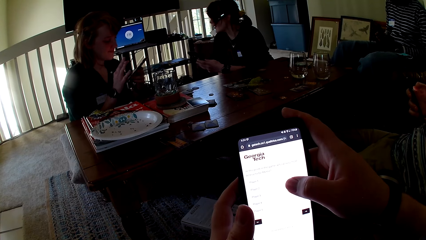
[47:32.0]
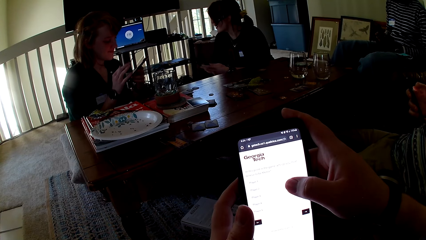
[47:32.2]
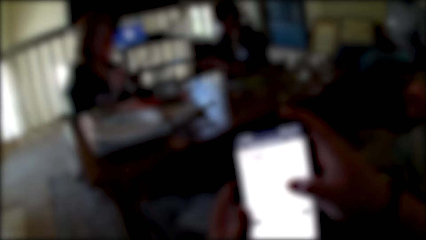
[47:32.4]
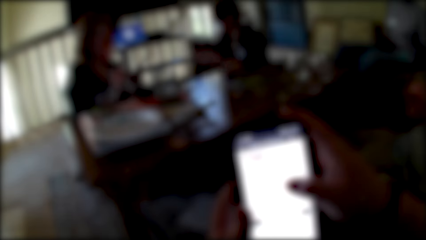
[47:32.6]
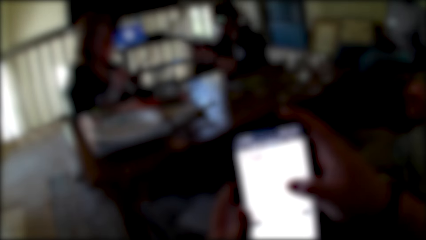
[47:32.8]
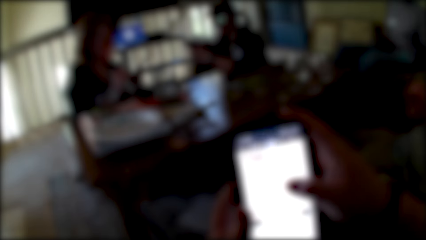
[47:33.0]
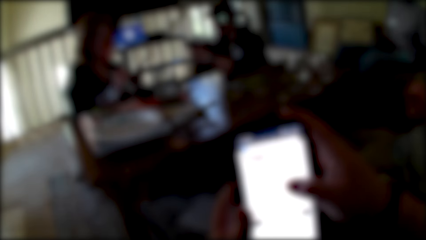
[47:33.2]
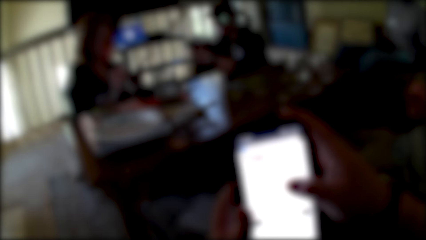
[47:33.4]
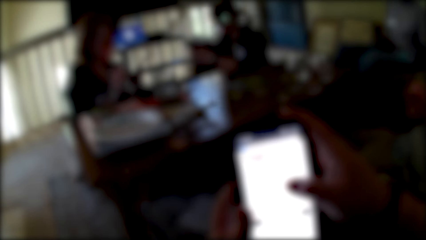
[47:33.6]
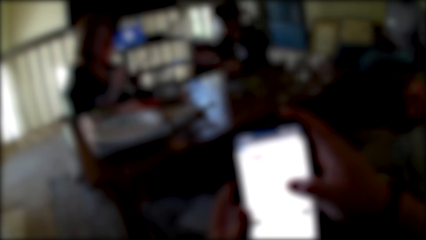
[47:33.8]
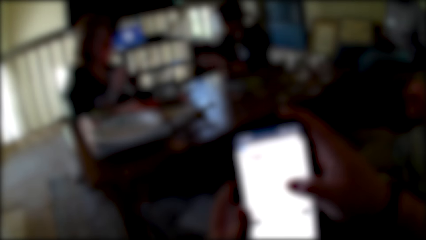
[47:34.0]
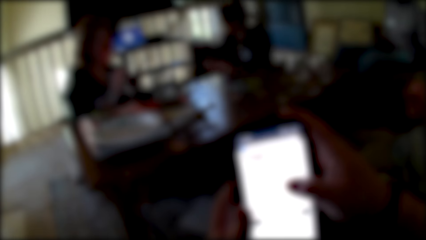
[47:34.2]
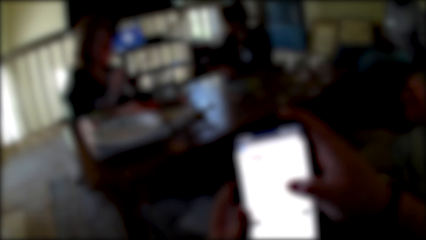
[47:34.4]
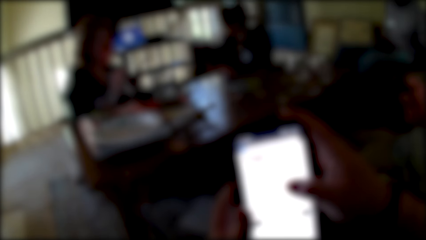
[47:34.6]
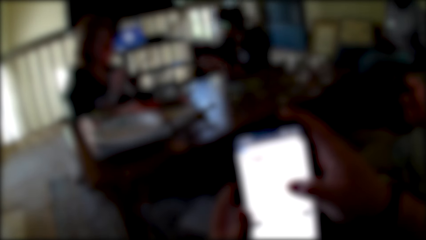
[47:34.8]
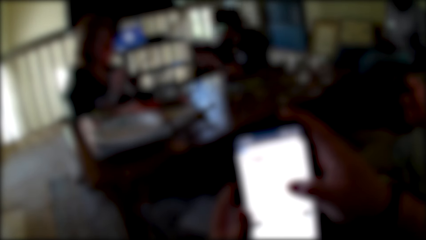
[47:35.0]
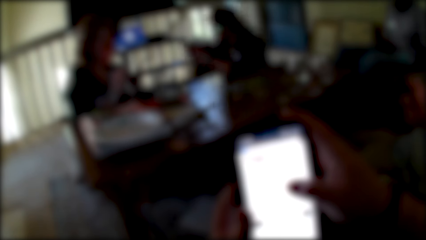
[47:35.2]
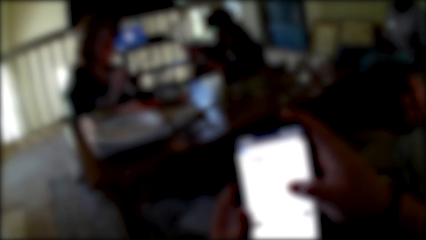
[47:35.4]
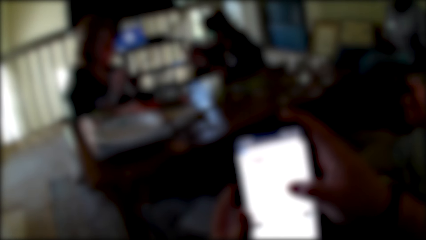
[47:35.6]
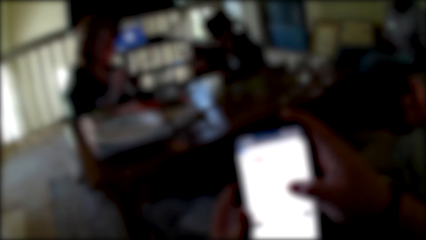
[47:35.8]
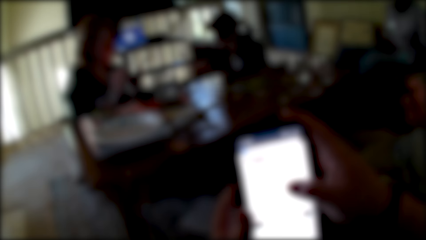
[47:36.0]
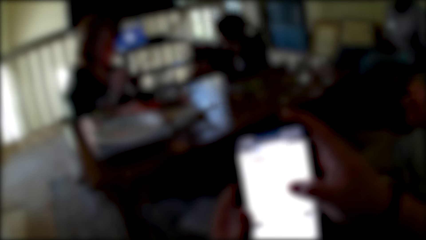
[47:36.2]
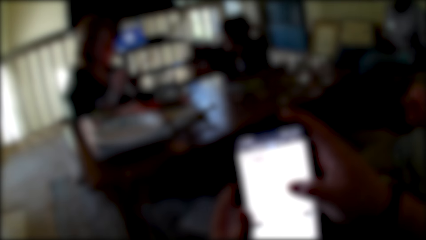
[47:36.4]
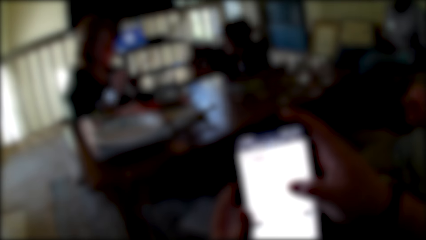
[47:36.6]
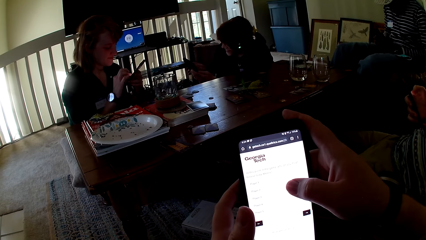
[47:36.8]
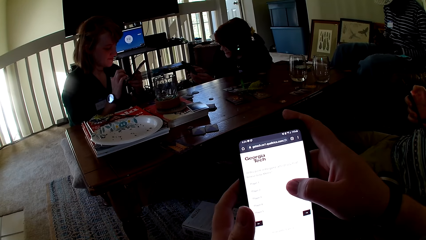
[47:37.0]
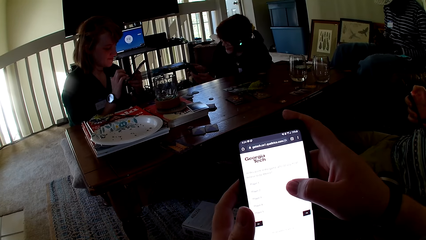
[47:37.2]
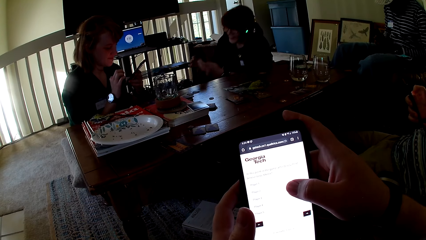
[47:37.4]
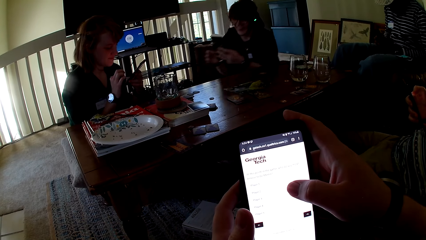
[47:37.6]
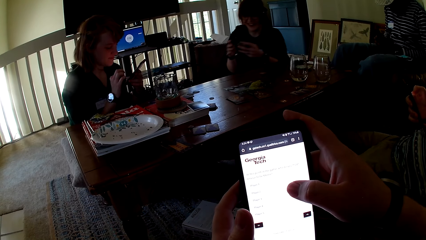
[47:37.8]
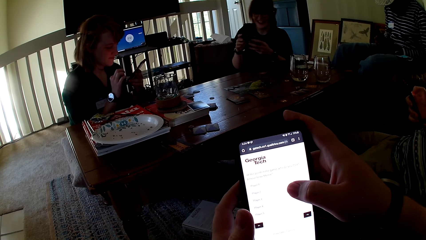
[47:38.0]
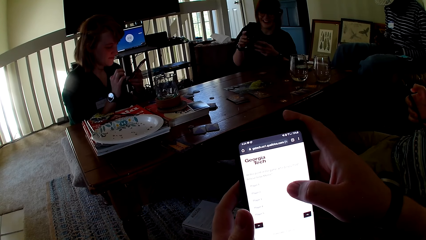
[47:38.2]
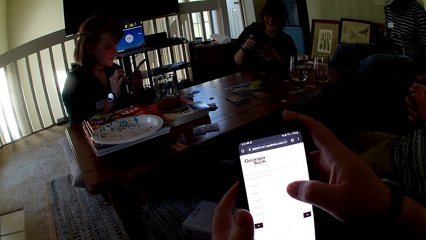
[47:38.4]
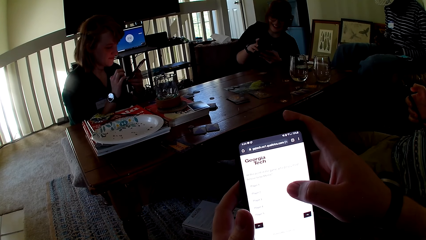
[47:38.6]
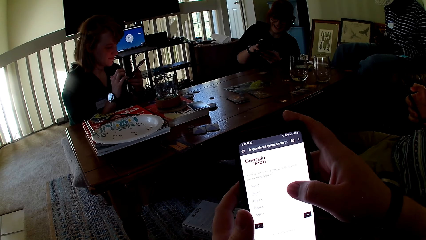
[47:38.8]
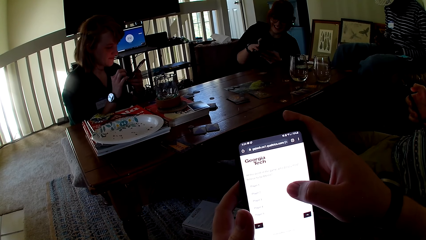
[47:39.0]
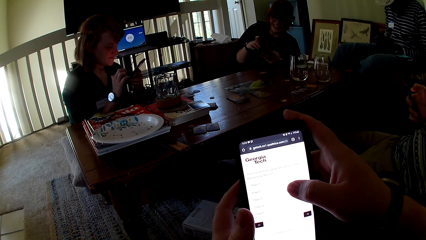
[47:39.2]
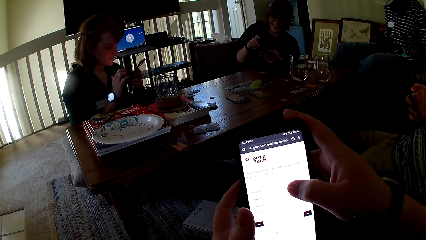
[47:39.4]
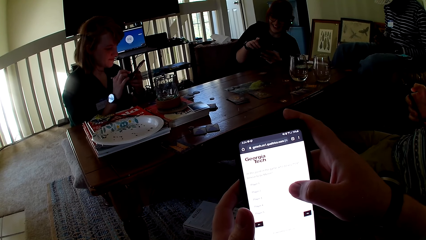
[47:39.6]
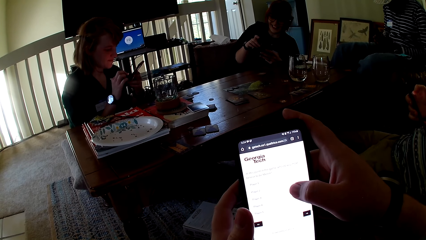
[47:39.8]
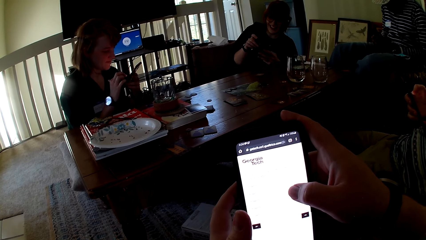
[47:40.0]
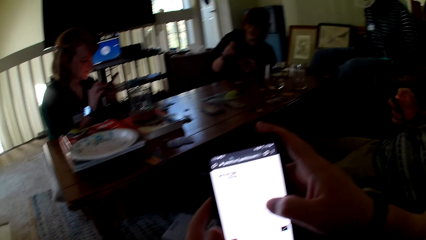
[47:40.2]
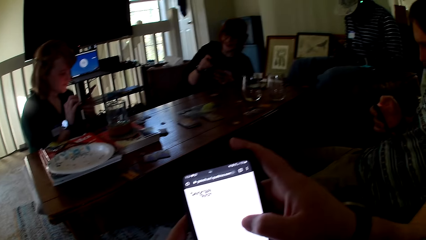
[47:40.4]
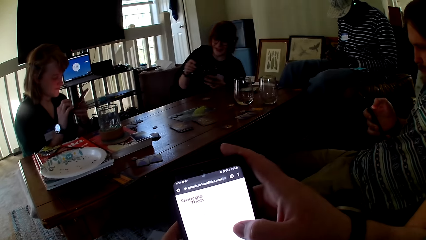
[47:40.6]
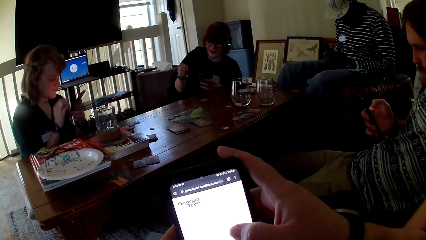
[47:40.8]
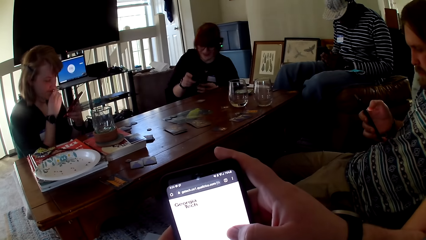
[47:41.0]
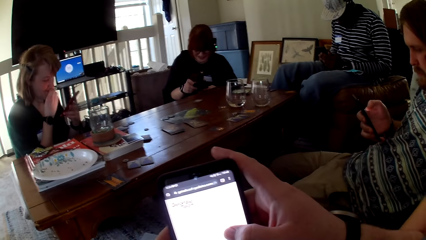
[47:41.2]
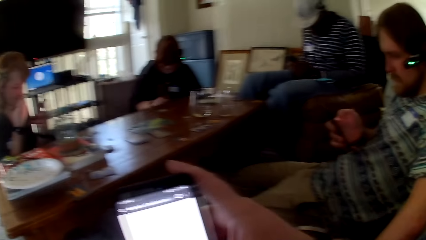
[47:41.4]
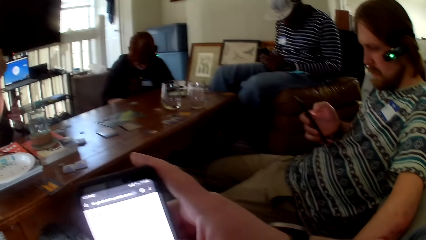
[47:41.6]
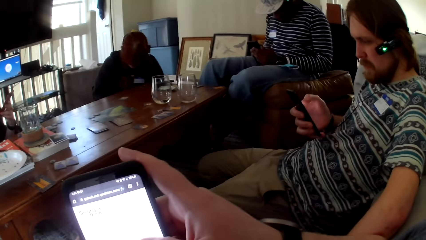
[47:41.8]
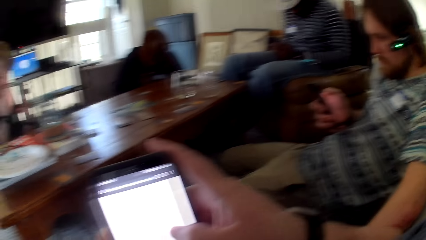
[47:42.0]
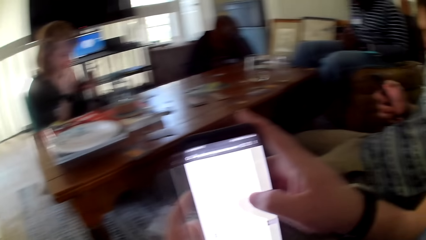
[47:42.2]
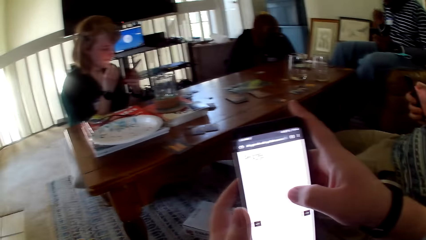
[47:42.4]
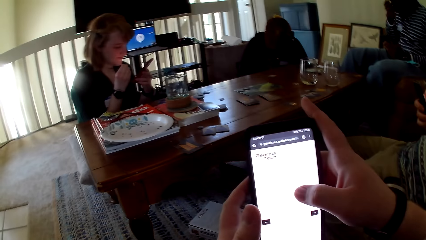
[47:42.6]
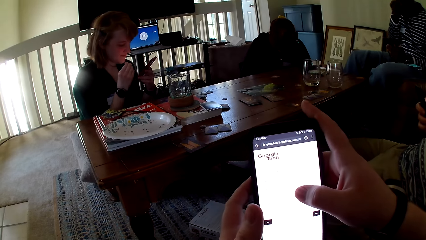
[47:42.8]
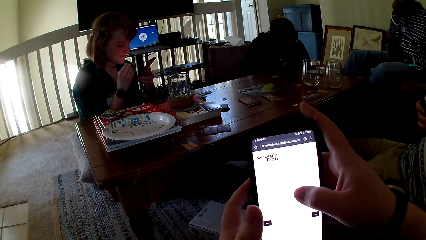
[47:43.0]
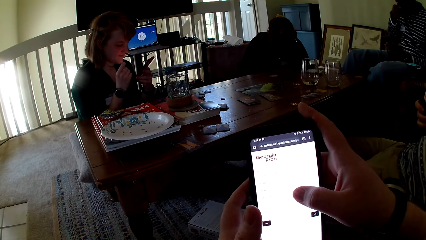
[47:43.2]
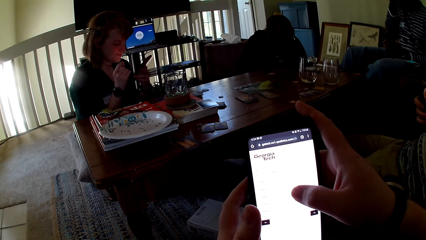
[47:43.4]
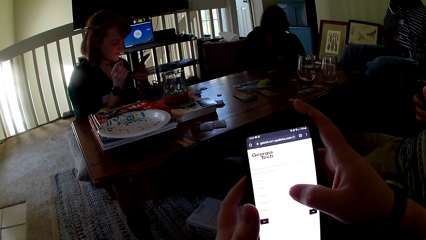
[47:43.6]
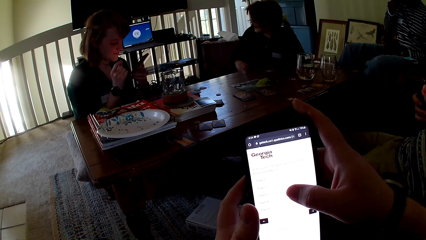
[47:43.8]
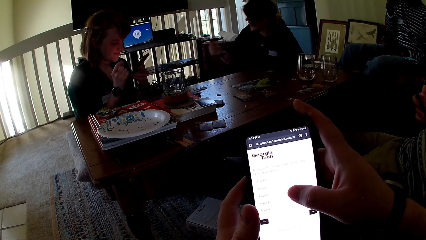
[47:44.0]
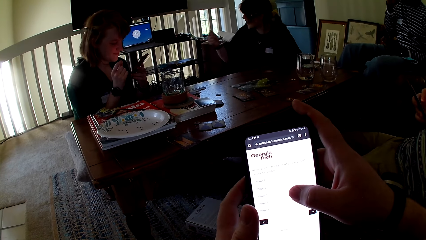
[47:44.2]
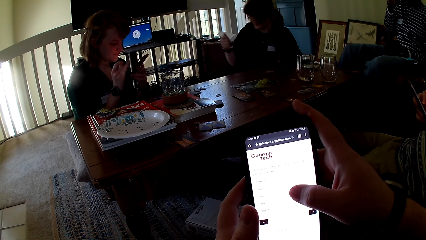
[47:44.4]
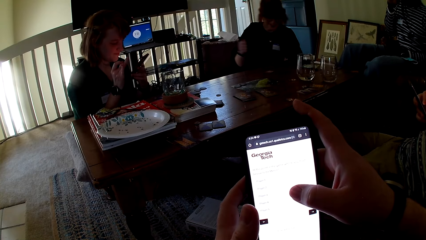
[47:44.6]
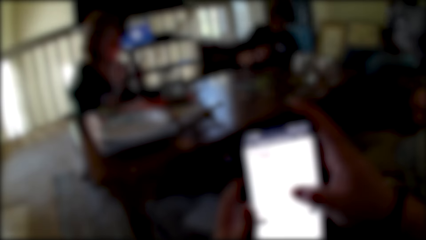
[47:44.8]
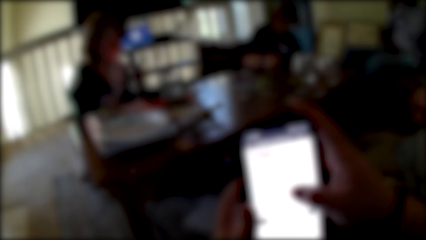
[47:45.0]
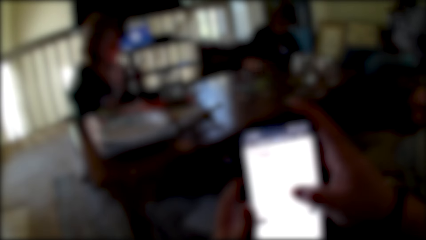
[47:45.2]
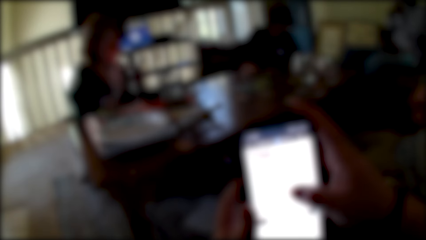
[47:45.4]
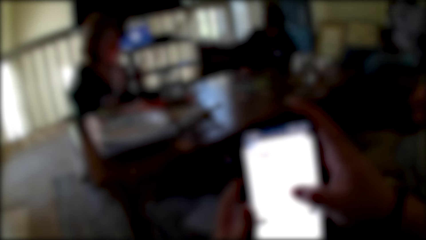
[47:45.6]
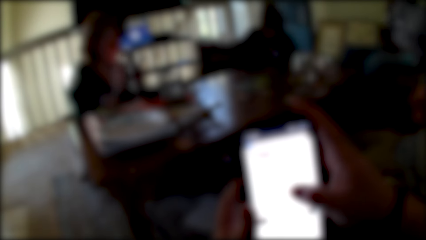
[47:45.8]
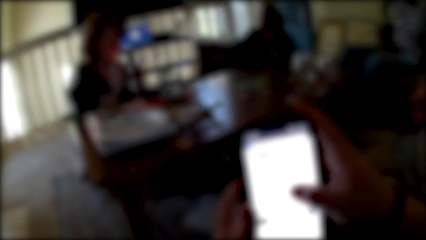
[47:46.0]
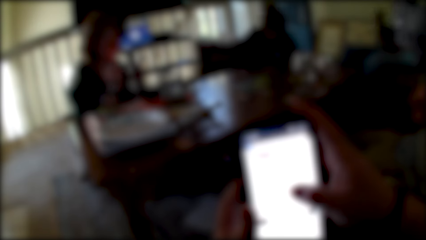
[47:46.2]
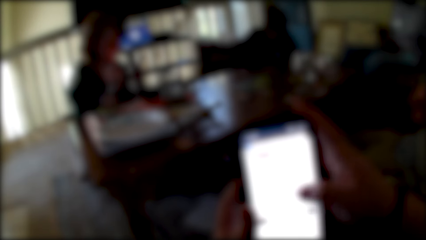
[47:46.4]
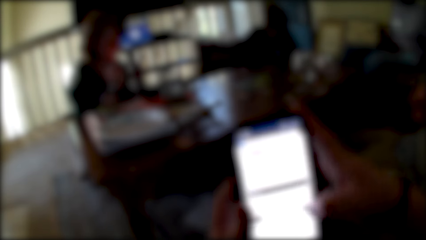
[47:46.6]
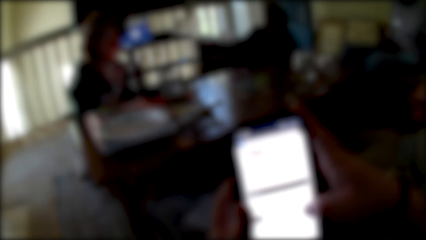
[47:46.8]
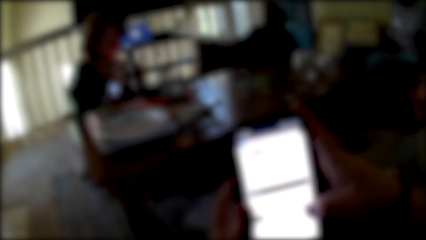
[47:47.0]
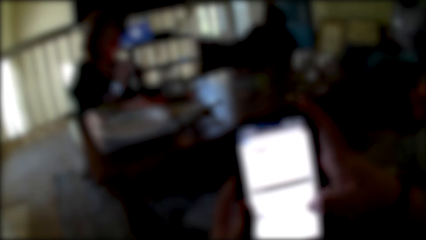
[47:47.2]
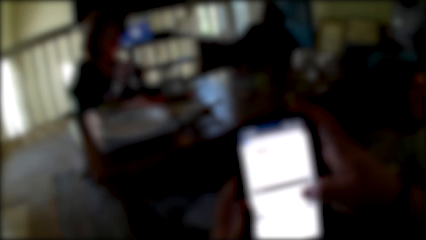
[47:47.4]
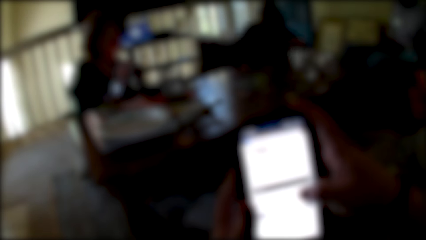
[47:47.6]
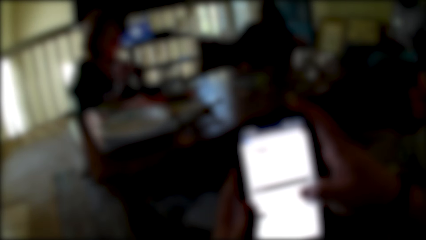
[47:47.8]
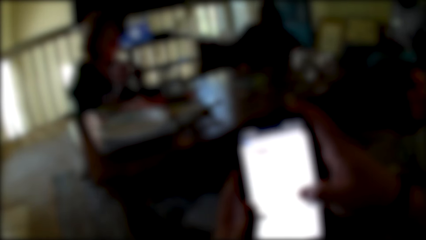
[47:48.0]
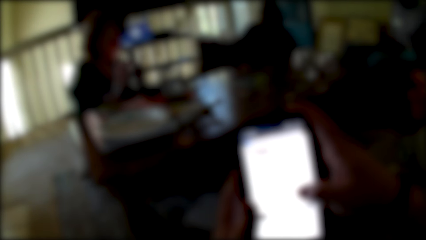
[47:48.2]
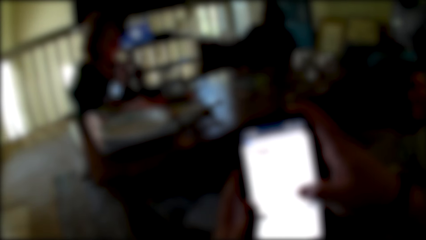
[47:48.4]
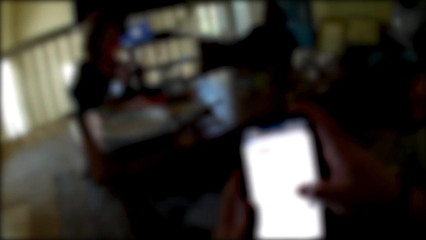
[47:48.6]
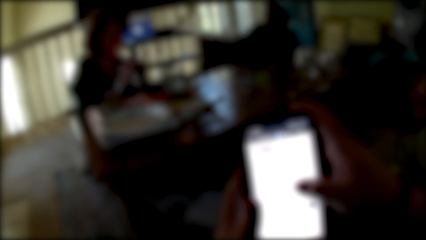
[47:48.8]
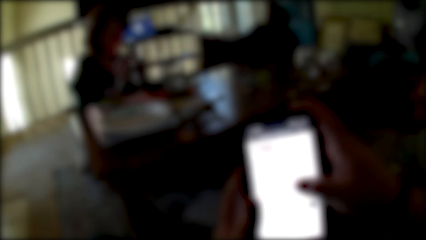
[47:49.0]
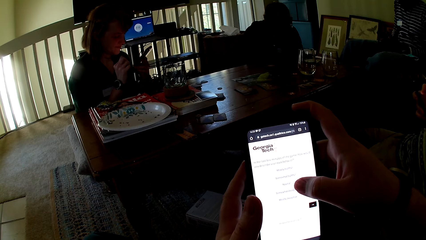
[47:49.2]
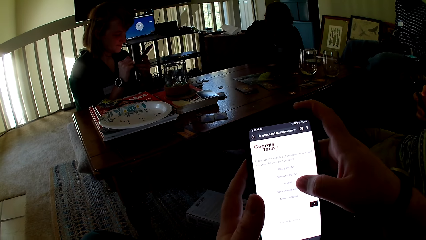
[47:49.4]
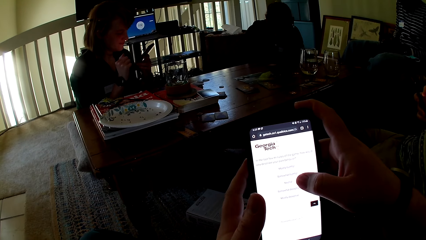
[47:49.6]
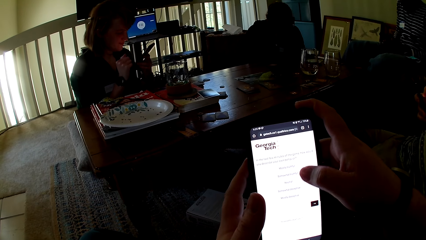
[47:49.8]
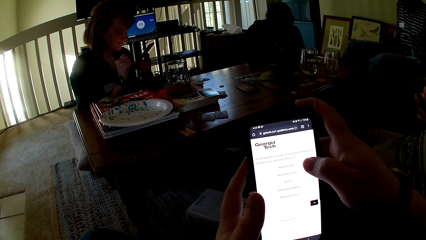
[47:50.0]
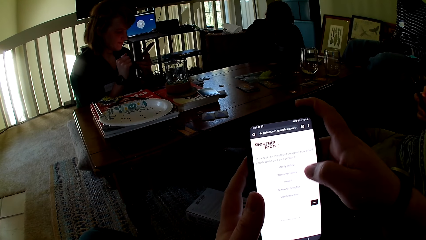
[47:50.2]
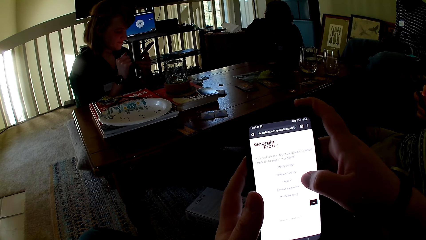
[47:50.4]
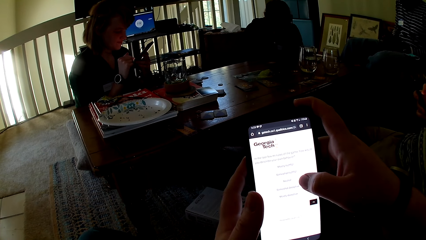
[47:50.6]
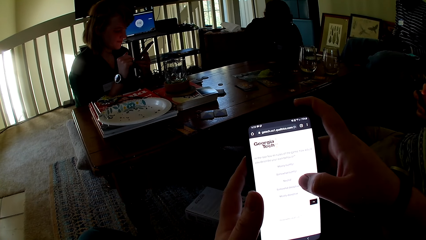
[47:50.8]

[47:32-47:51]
A person dials her phone. Another person dials her phone. The first person moves her hand. The camera wearer looks at the phone. He looks at his phone.
